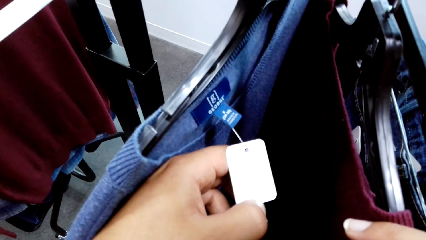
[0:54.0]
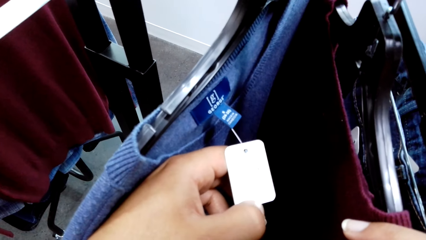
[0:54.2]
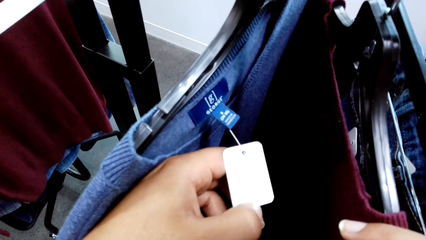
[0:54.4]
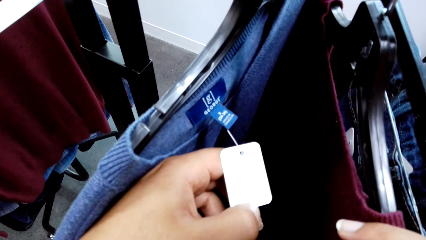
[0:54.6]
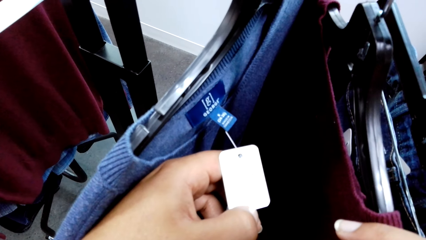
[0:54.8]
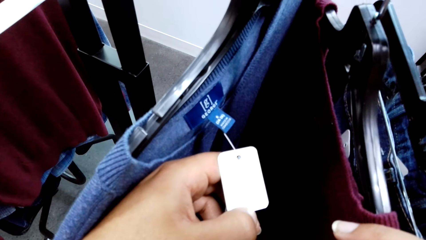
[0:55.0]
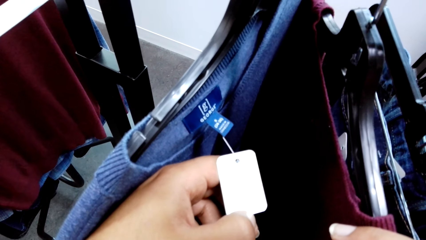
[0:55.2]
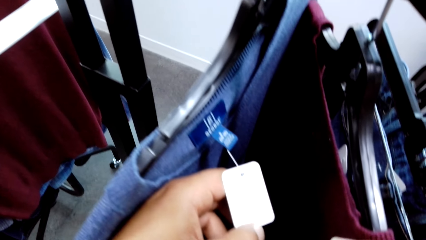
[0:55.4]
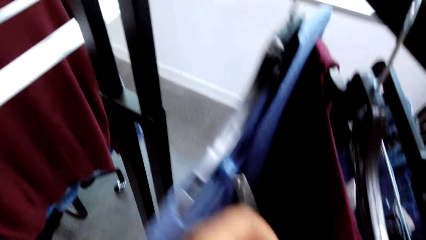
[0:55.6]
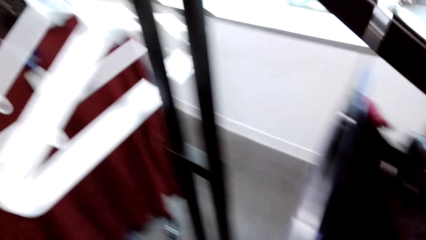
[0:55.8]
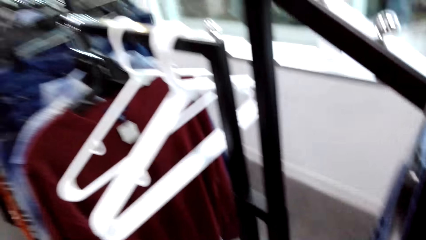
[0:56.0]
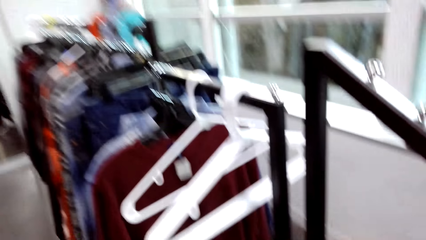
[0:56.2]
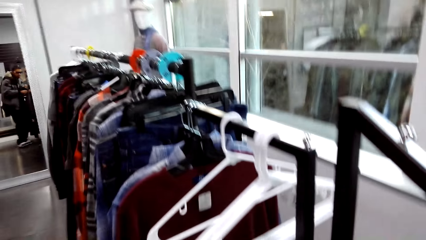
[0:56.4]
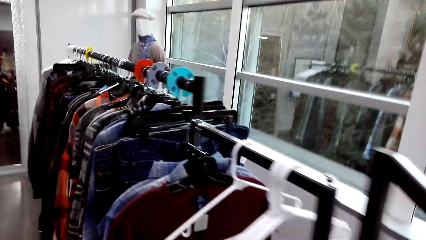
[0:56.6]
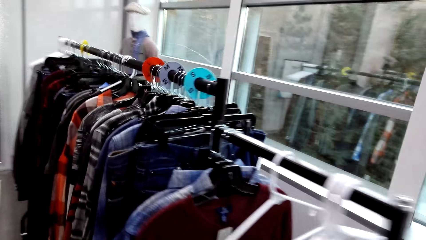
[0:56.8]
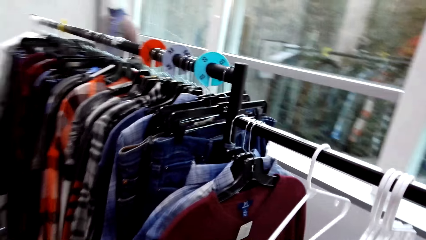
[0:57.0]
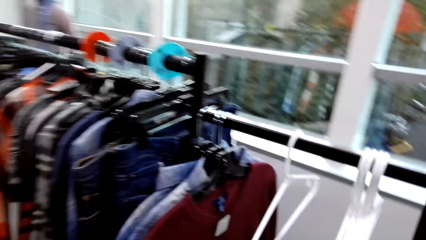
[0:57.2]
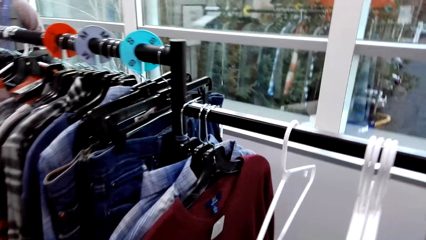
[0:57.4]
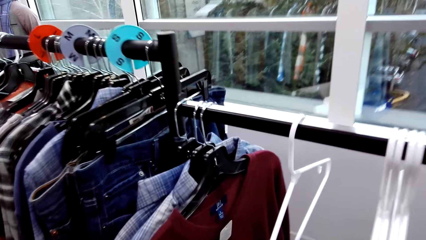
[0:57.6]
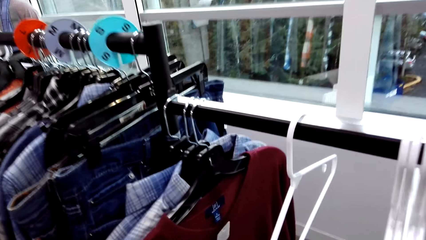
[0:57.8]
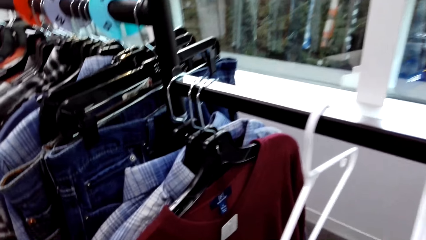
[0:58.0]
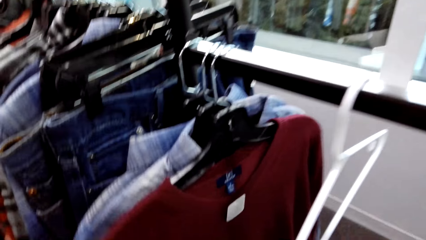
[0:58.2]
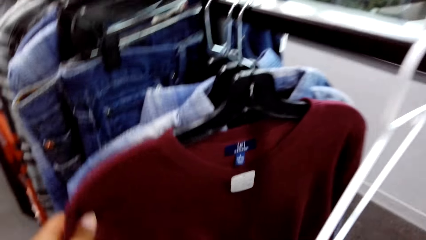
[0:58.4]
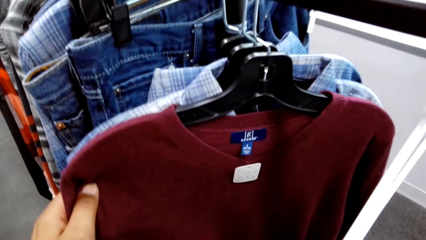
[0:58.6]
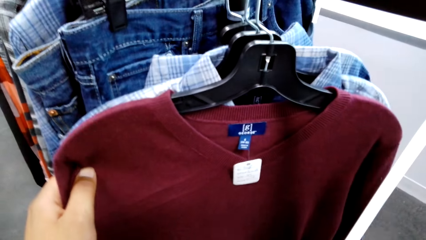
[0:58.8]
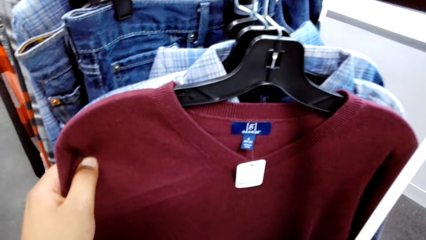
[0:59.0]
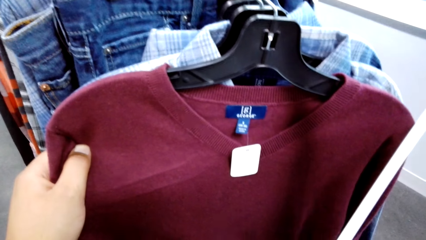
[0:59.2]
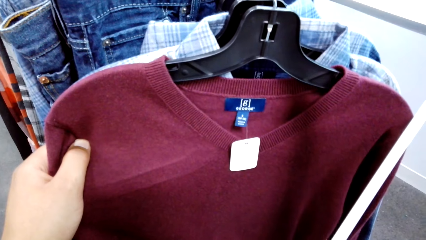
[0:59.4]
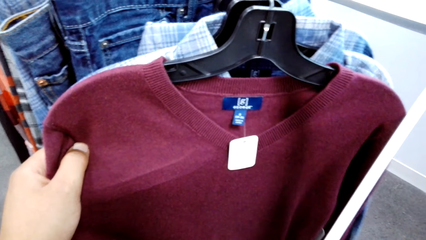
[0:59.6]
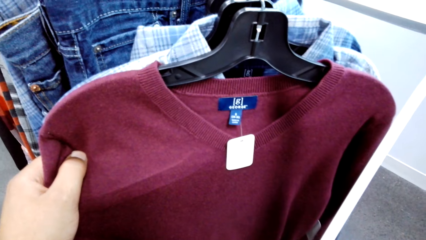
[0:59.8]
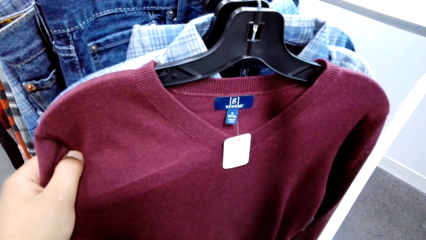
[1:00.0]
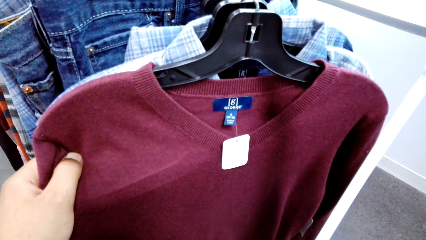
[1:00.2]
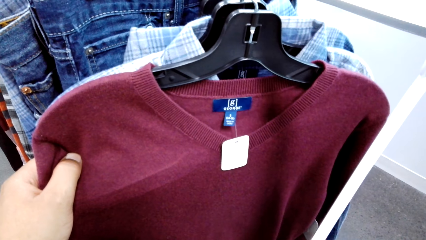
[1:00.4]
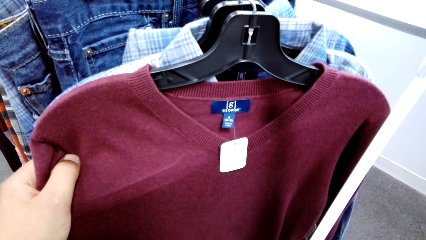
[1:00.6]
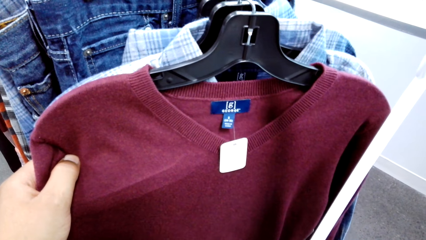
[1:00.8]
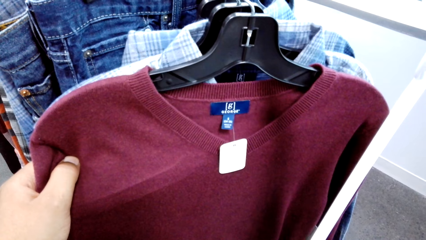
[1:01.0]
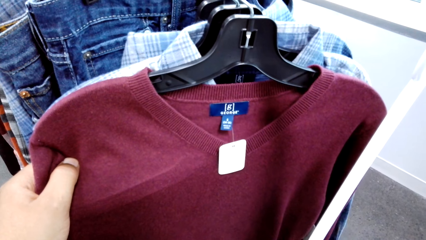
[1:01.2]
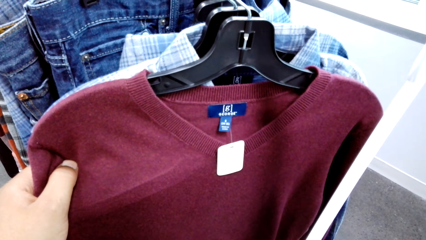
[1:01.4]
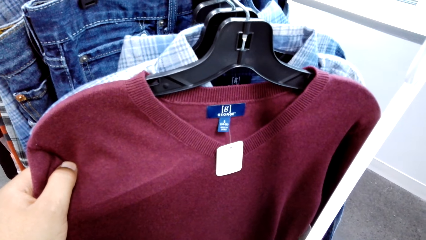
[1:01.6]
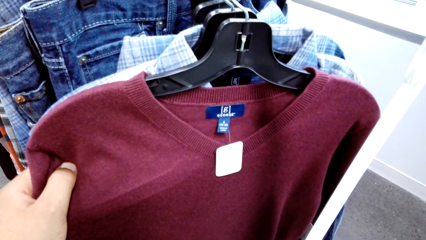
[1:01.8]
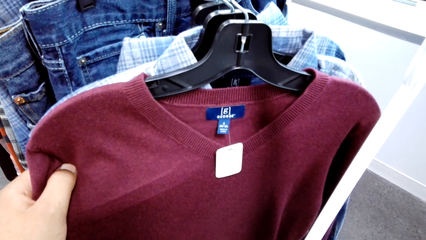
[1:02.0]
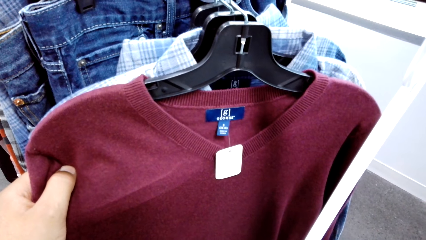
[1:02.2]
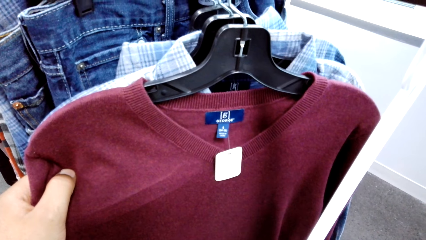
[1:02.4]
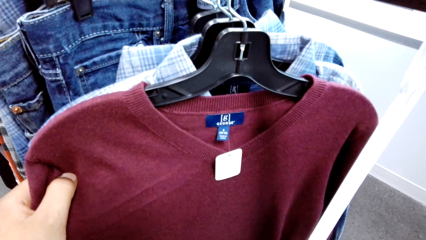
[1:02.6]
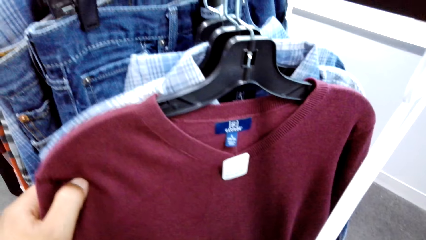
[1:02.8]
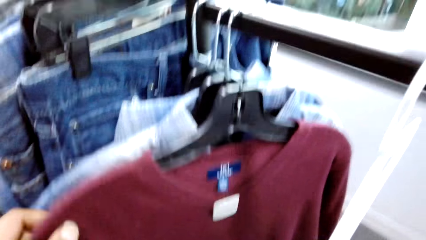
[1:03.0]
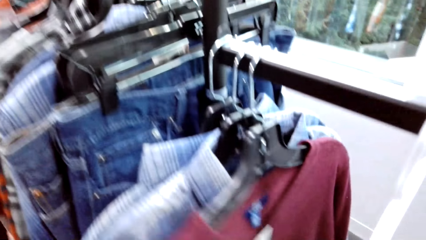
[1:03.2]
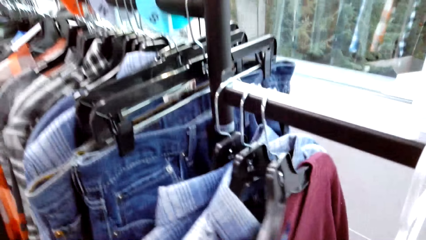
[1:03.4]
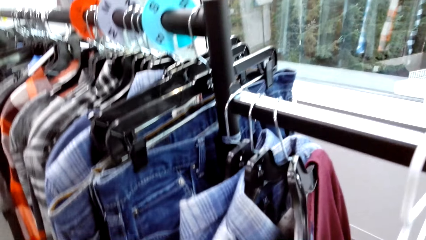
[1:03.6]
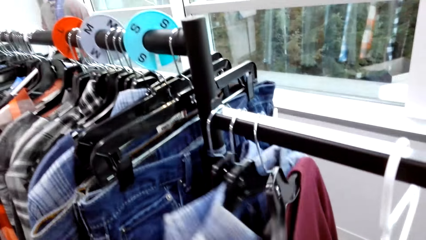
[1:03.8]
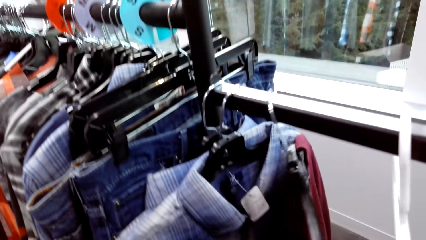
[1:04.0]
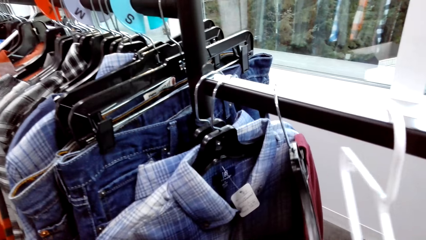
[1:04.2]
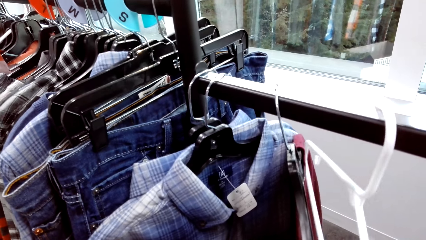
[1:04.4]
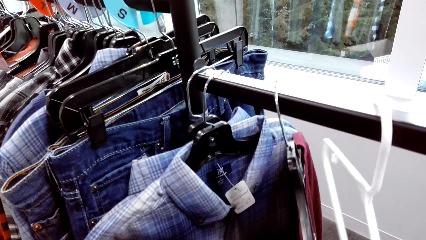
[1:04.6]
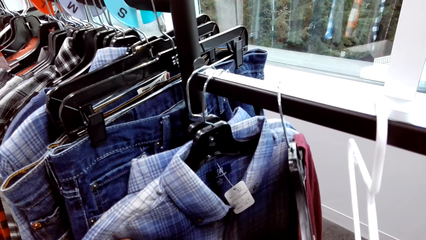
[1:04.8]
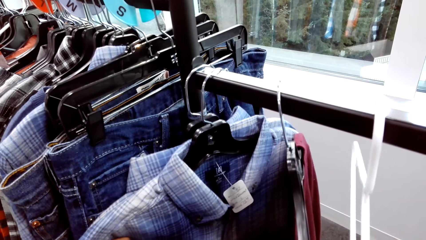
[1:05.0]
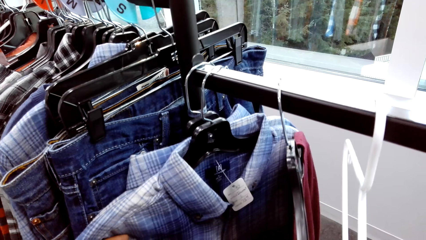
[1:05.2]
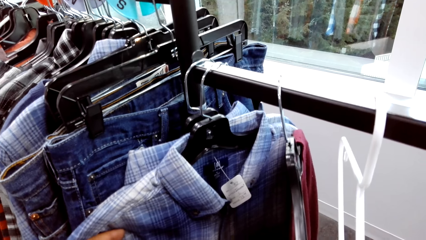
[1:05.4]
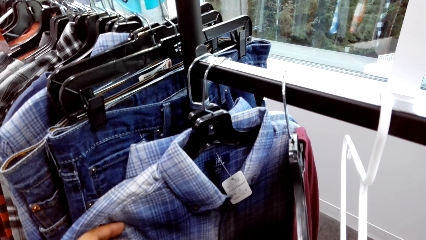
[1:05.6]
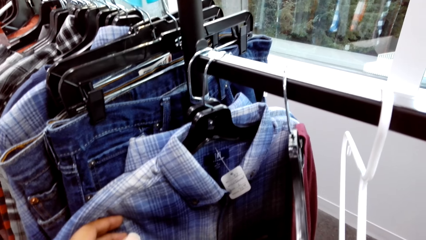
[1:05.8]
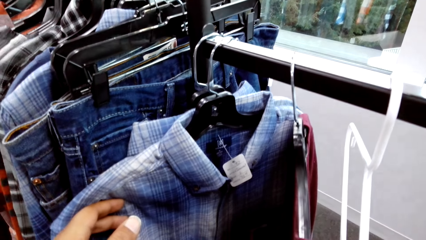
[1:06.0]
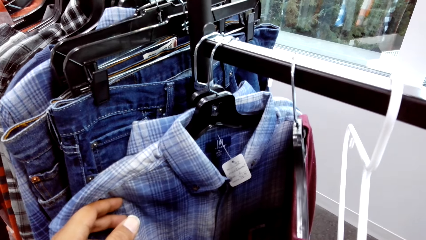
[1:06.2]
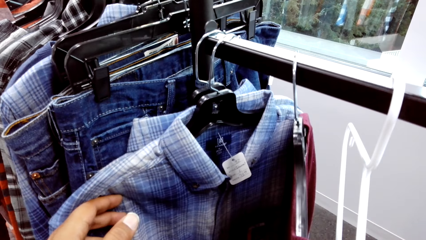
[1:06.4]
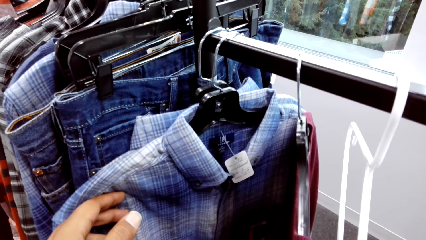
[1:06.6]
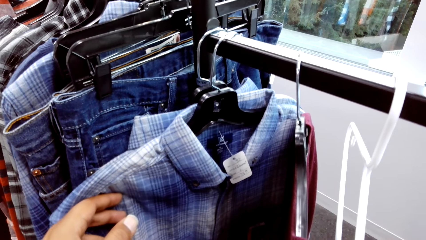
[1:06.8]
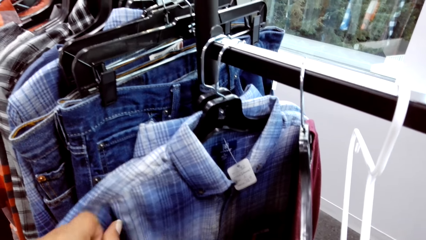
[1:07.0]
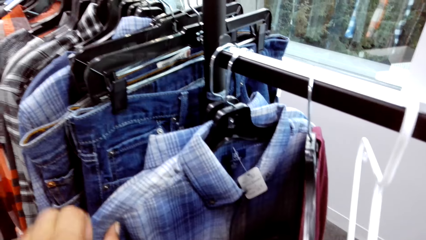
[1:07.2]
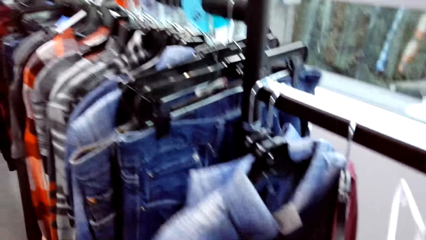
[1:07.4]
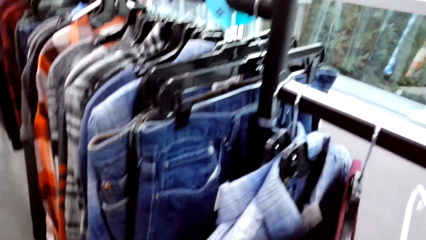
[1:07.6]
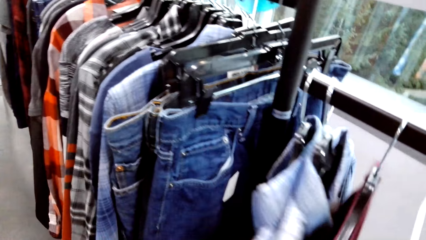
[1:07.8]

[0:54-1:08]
The camera wearer holds a sweater on a hanger on the clothes rack with his left hand. He holds the sweater with his right hand. He touches a shirt on a hanger on the clothes rack with his left hand. He looks at the price tag on the shirt on the hanger.

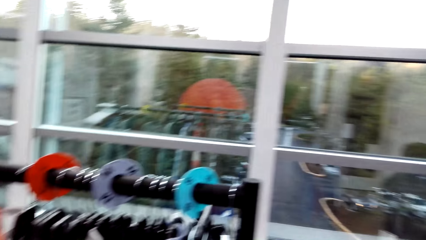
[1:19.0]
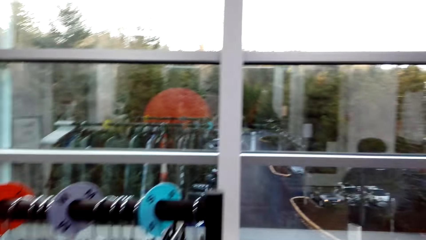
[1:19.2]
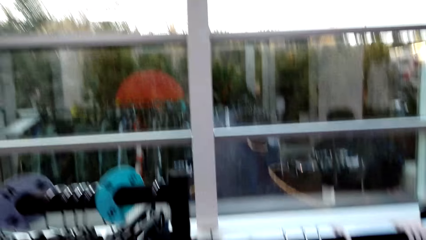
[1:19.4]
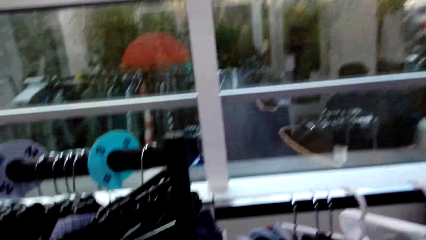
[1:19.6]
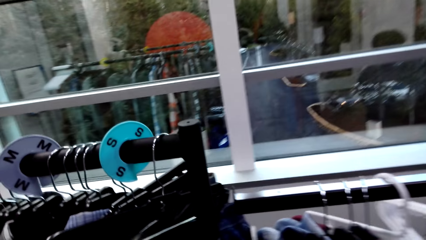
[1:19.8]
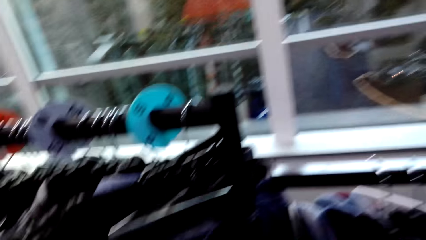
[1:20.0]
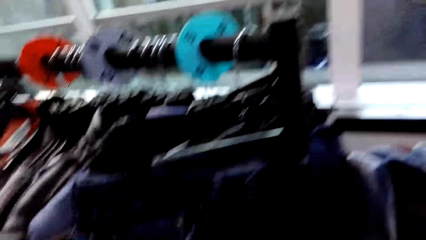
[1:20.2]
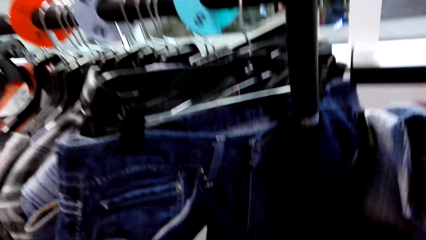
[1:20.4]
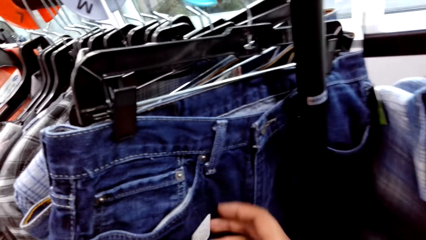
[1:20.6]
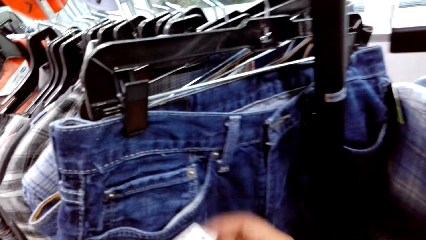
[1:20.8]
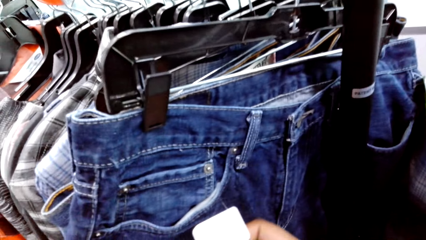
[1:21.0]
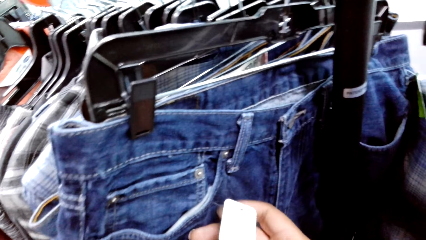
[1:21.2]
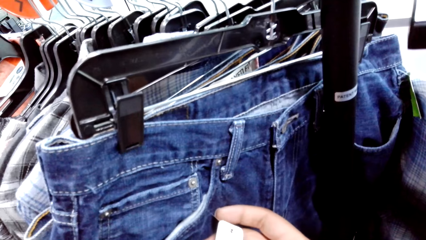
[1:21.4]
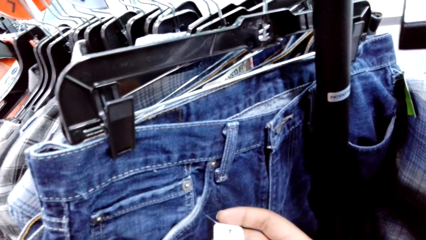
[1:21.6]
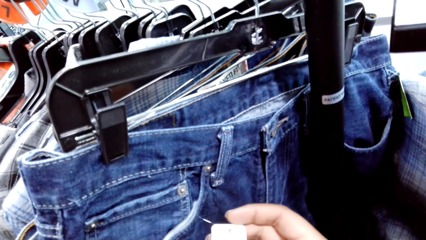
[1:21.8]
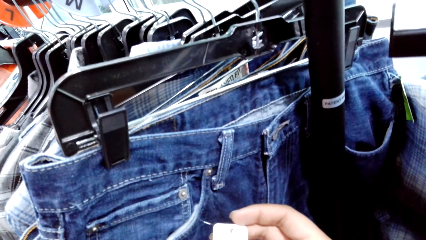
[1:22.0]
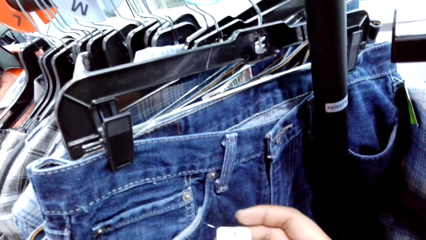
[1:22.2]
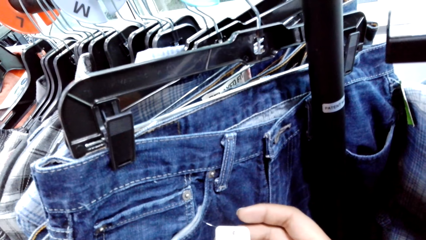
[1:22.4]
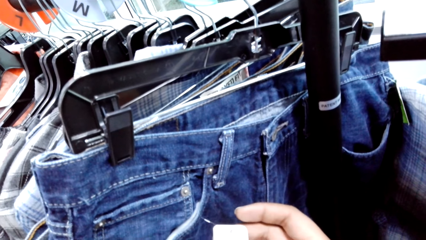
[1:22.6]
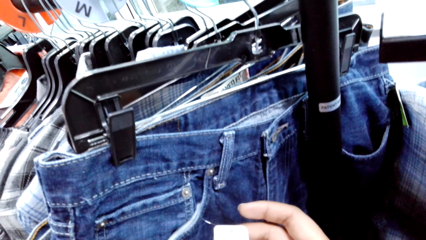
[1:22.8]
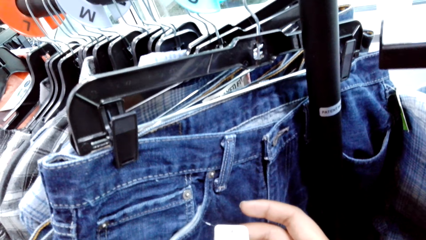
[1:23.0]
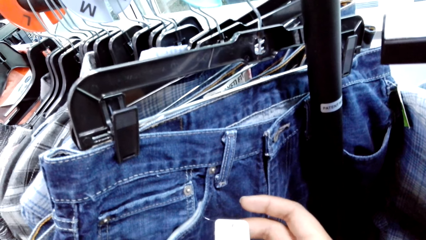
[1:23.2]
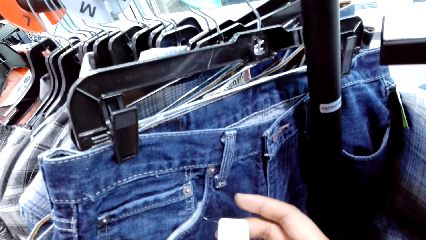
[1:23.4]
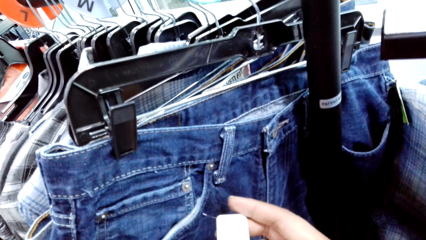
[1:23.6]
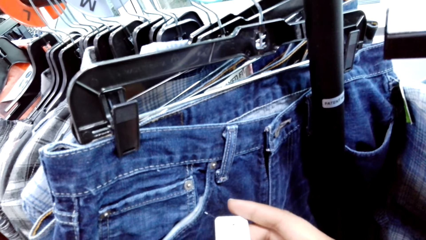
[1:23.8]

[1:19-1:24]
The camera wearer holds a label on a pair of jeans on a hanger on the clothes rack with his right hand. He looks at the price tag on the trousers on the hanger.
